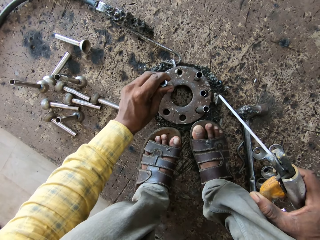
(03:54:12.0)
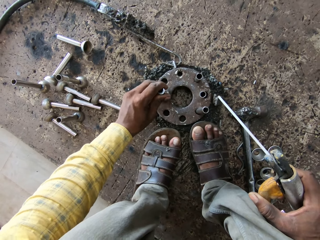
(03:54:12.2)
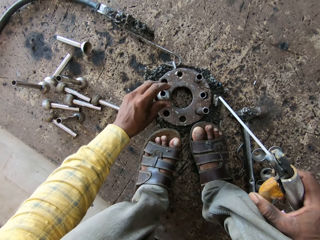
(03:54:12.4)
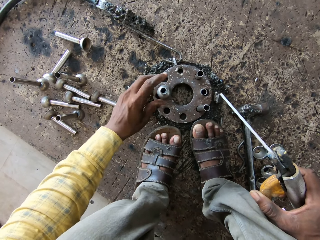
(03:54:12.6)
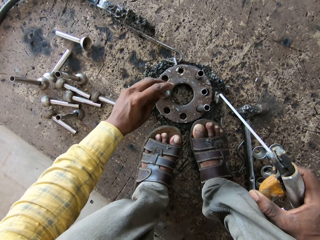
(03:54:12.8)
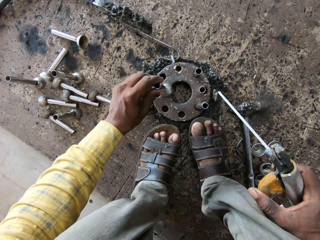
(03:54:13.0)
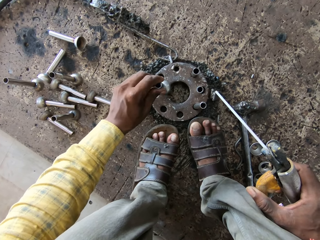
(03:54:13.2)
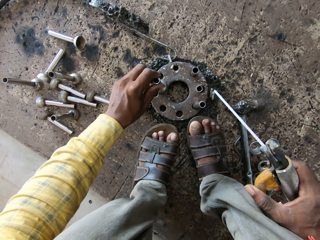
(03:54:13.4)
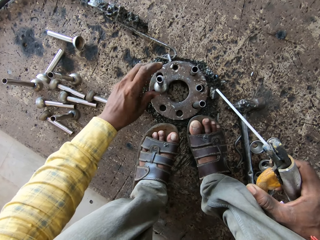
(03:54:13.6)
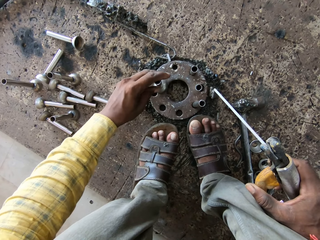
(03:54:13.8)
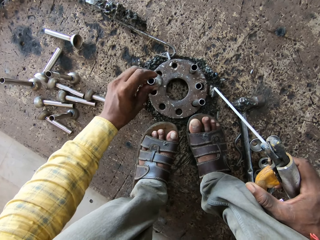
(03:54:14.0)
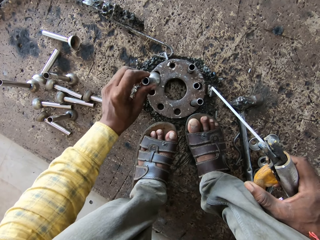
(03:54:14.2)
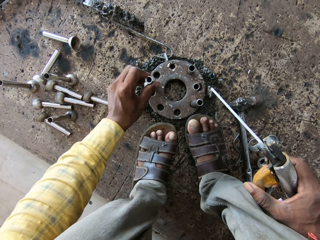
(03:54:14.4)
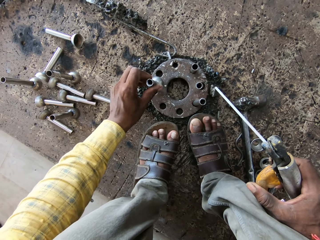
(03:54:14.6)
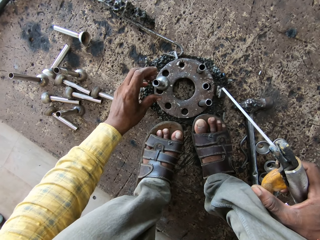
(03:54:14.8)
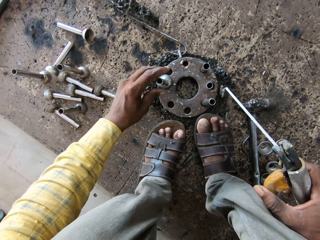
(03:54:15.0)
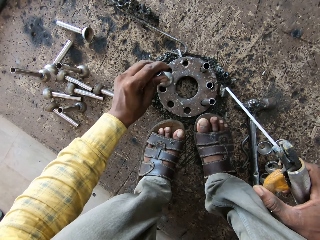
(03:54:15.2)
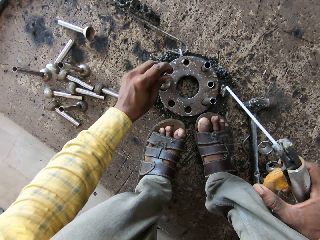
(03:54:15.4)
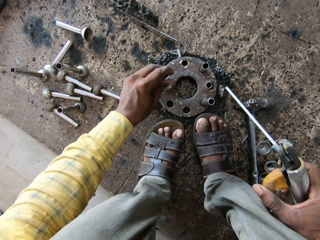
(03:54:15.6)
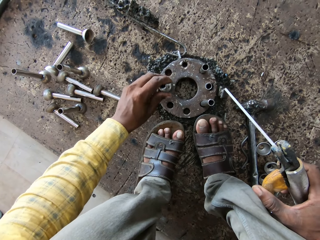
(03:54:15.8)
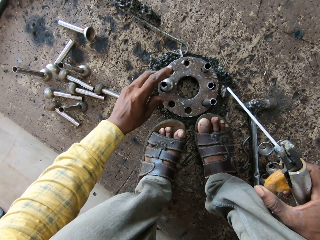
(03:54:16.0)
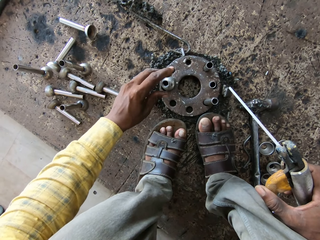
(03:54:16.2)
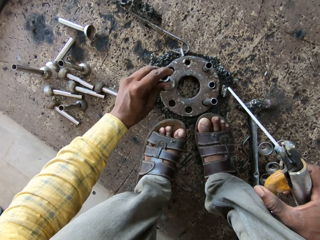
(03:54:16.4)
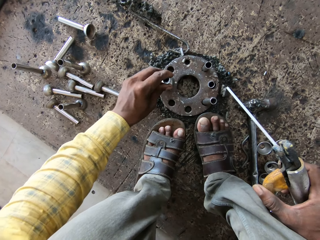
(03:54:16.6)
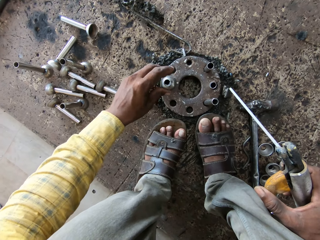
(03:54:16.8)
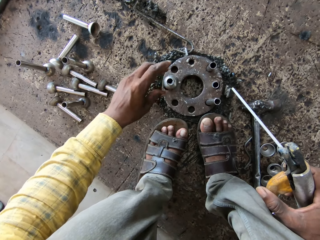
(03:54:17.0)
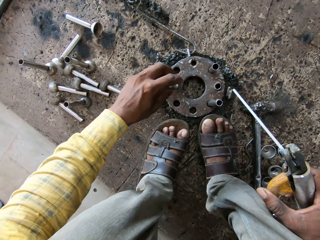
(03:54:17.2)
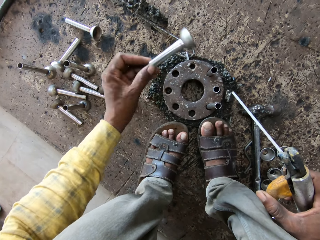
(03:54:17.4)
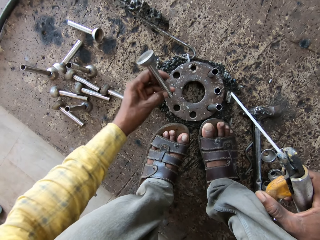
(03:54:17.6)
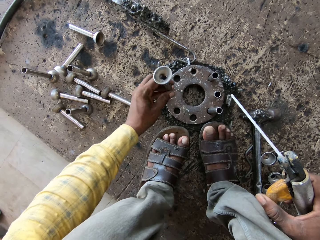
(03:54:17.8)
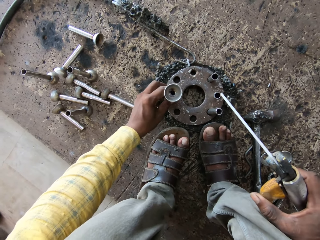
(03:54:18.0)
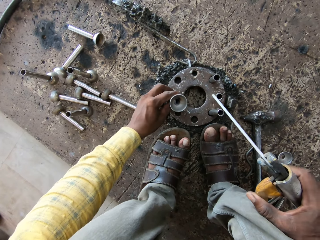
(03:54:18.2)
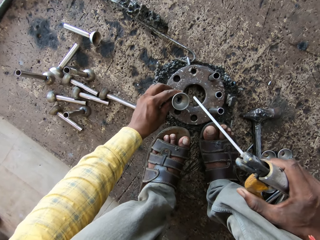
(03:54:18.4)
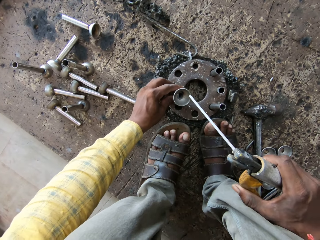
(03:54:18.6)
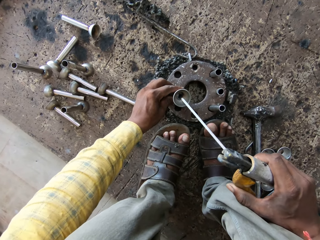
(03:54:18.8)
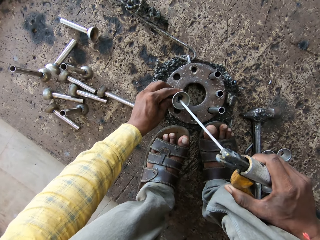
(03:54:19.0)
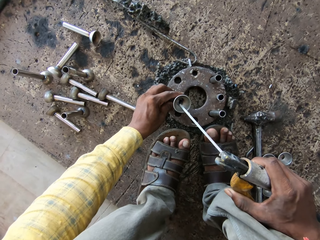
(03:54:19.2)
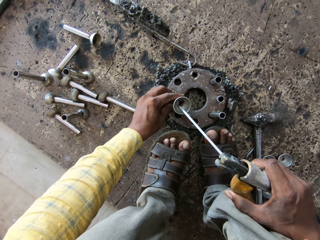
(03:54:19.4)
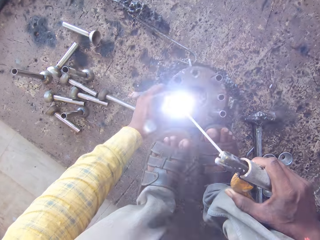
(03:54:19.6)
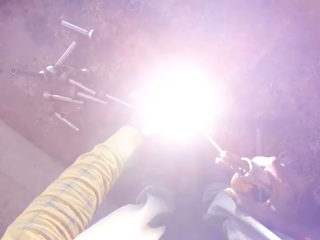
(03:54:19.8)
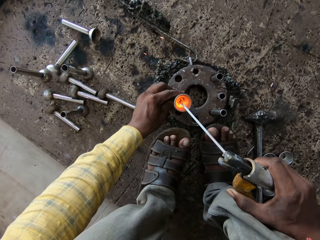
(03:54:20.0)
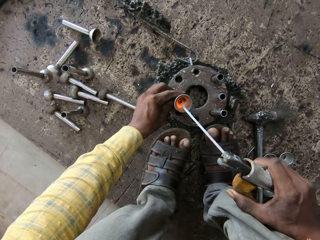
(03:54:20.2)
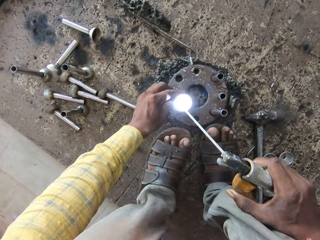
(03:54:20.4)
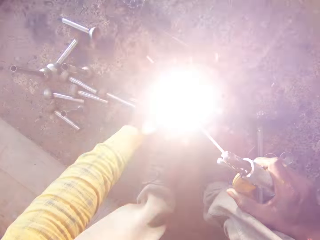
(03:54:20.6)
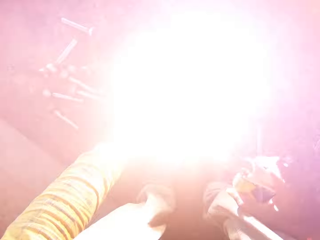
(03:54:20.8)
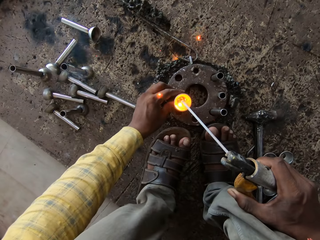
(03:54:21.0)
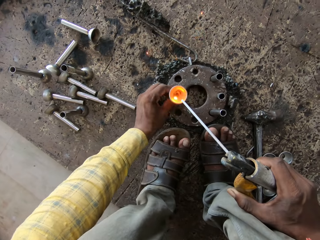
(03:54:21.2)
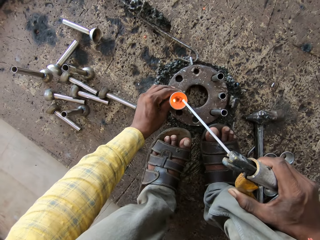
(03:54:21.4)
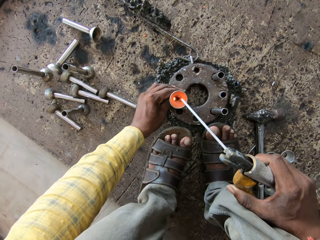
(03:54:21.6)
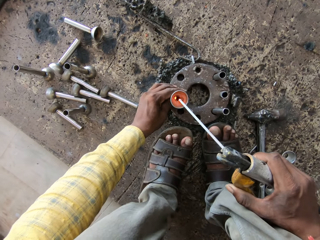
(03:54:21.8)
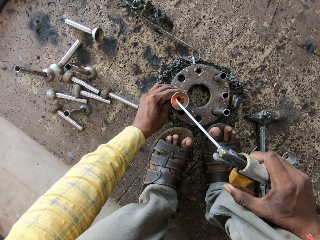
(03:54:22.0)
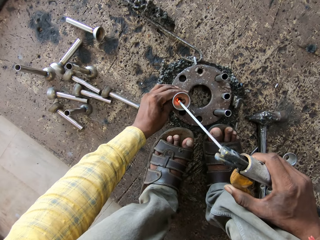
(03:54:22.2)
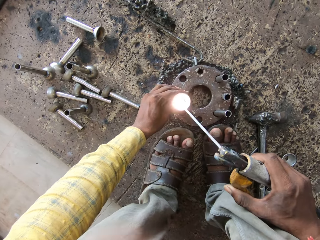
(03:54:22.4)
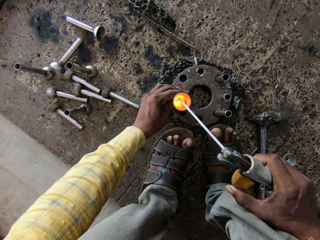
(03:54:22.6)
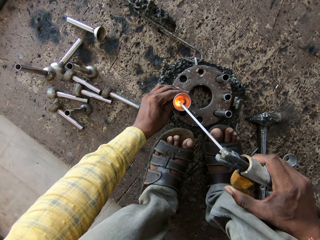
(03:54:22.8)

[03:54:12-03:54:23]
The camera wearer hits the long circular shaped metal rod on the small bowl shaped metal on something repeatedly. They drop a stamped flange weld nut. They pick up the stamped flange weld nut. They hit the stamped flange weld nut on a metal. They drop the stamped flange weld nut. They pick up the stamped flange weld nut. They hit the stamped flange weld nut on the metal. They drop the stamped flange weld nut. They pick up the stamped flange weld nut. They turn the stamped flange weld nut. They put down the stamped flange weld nut. They burn the stamped flange weld nut. They stop burning the stamped flange weld nut. They burn the stamped flange weld nut. They stop burning the stamped flange weld nut. They burn the stamped flange weld nut.

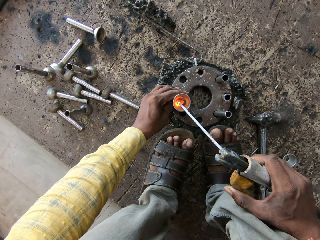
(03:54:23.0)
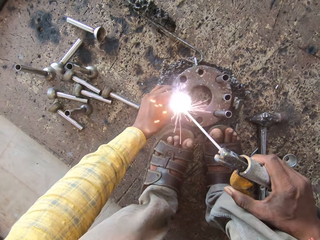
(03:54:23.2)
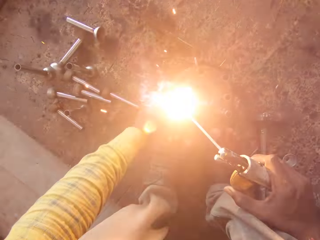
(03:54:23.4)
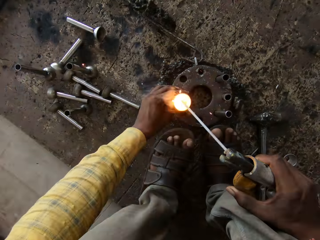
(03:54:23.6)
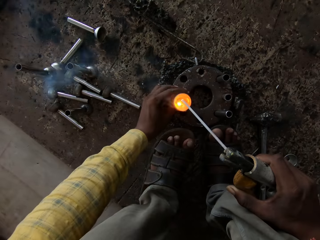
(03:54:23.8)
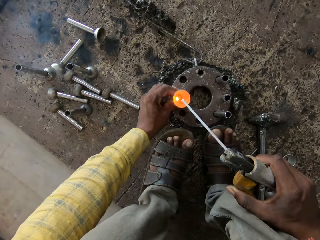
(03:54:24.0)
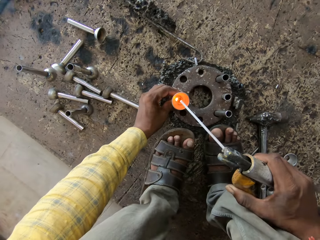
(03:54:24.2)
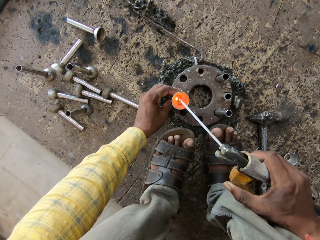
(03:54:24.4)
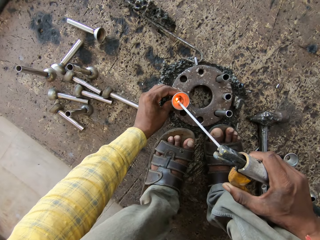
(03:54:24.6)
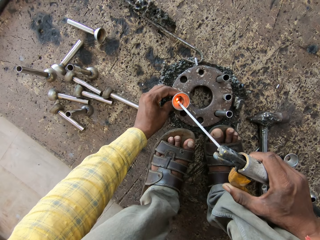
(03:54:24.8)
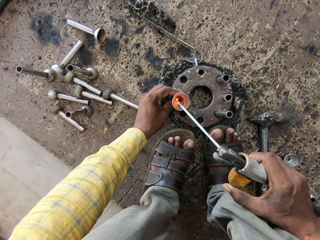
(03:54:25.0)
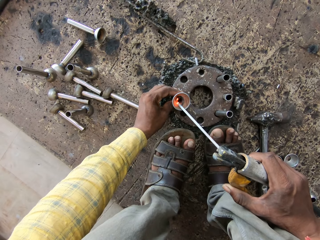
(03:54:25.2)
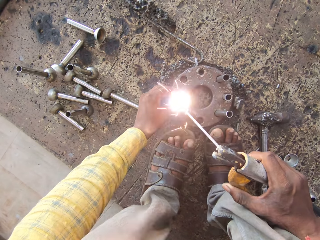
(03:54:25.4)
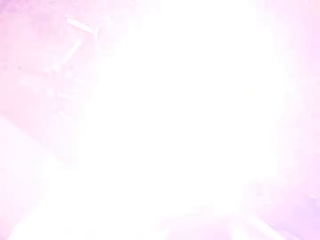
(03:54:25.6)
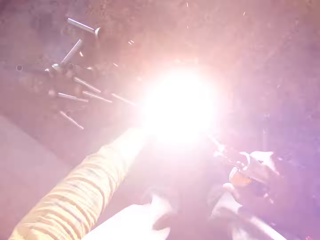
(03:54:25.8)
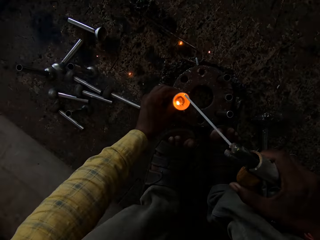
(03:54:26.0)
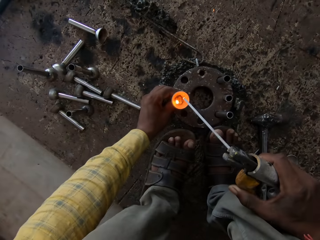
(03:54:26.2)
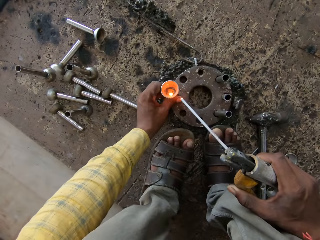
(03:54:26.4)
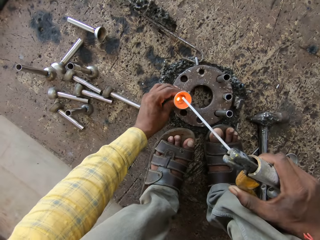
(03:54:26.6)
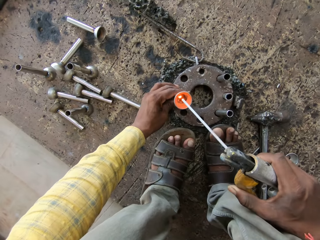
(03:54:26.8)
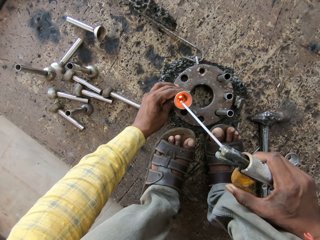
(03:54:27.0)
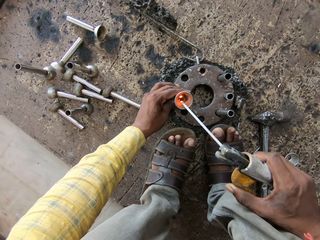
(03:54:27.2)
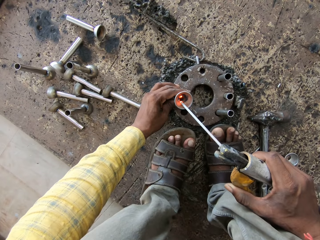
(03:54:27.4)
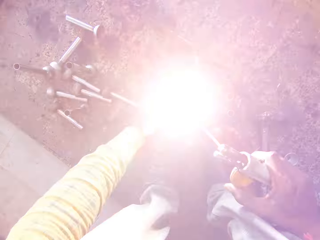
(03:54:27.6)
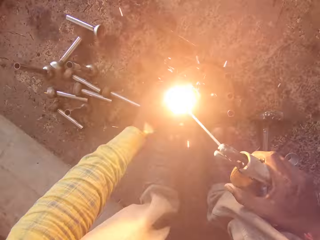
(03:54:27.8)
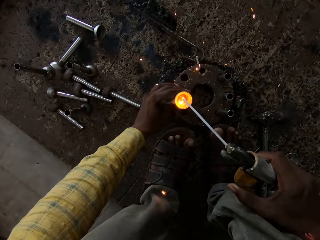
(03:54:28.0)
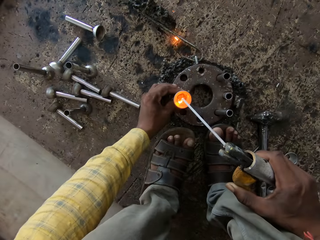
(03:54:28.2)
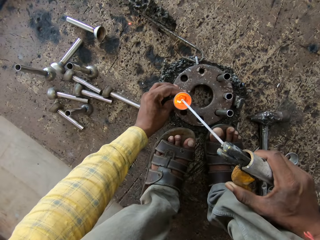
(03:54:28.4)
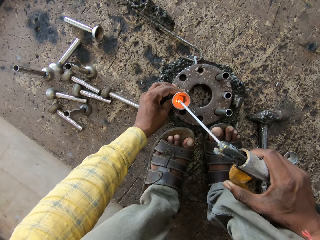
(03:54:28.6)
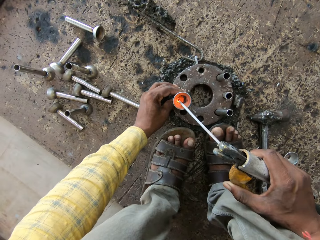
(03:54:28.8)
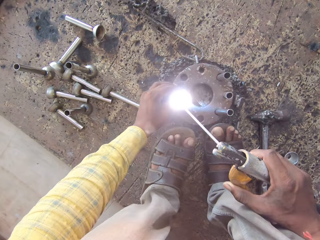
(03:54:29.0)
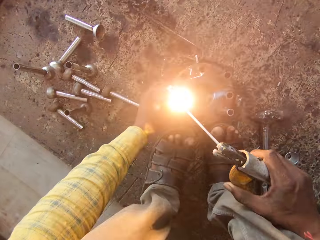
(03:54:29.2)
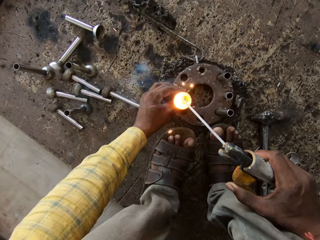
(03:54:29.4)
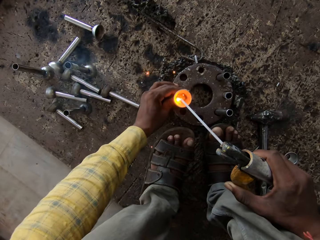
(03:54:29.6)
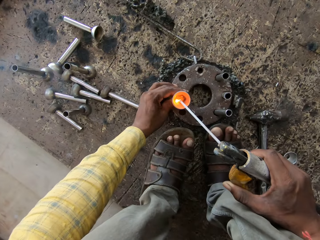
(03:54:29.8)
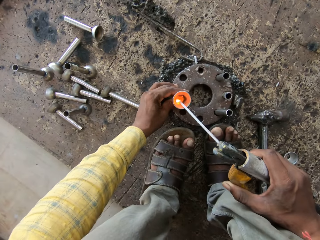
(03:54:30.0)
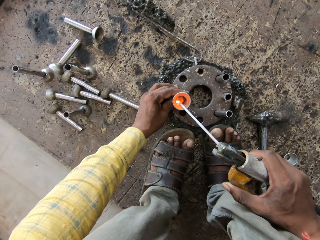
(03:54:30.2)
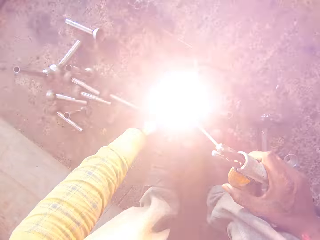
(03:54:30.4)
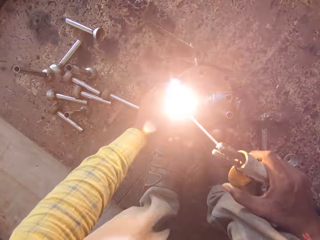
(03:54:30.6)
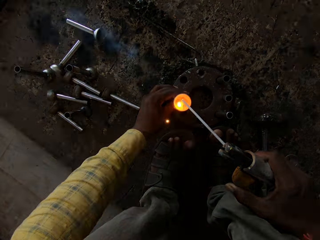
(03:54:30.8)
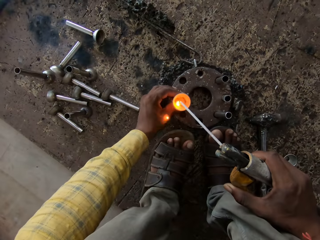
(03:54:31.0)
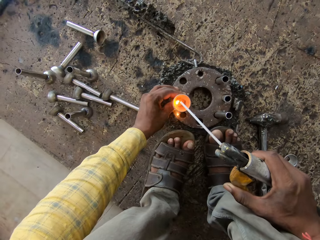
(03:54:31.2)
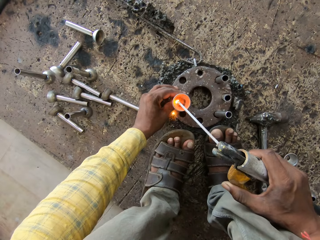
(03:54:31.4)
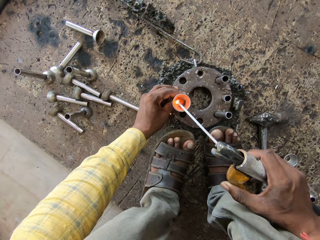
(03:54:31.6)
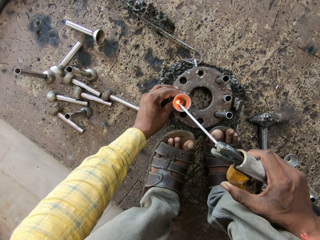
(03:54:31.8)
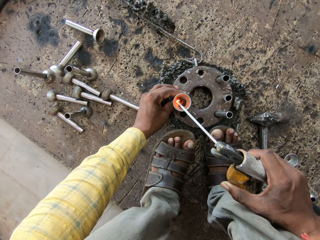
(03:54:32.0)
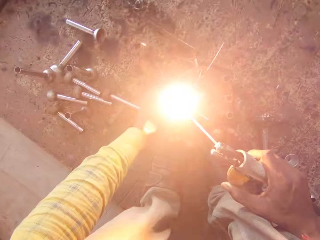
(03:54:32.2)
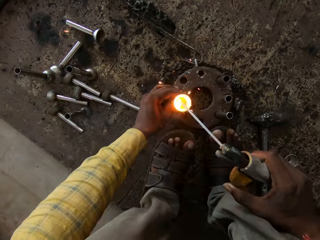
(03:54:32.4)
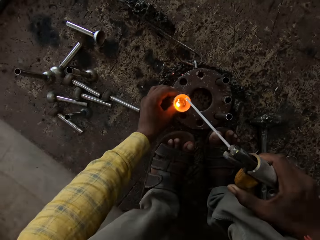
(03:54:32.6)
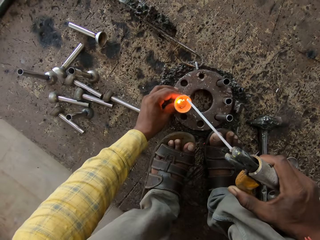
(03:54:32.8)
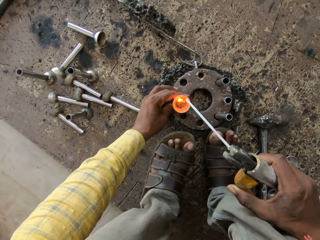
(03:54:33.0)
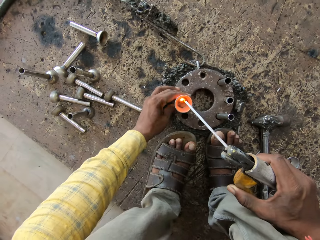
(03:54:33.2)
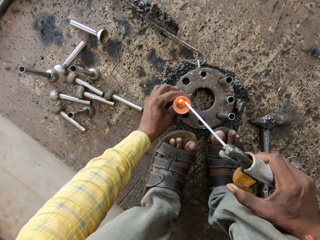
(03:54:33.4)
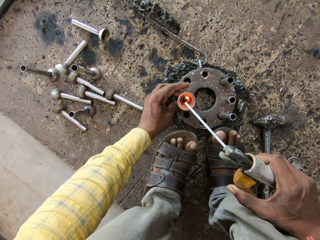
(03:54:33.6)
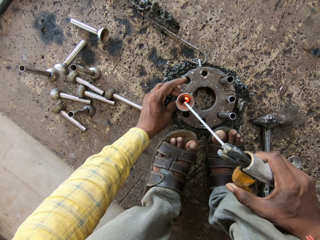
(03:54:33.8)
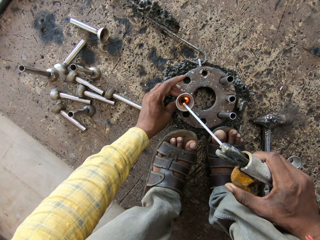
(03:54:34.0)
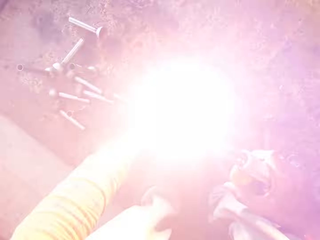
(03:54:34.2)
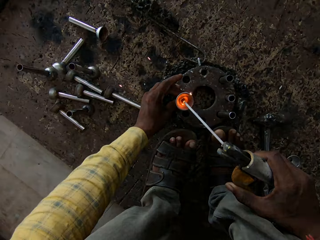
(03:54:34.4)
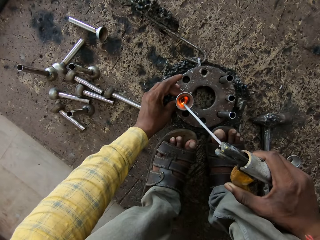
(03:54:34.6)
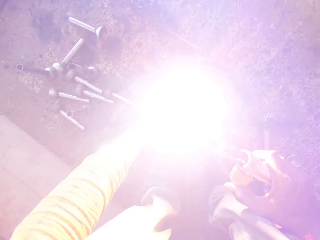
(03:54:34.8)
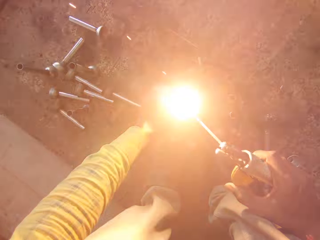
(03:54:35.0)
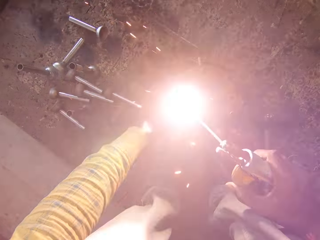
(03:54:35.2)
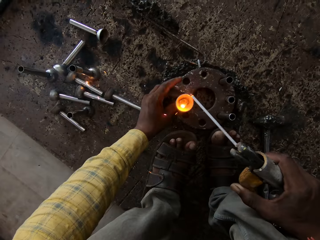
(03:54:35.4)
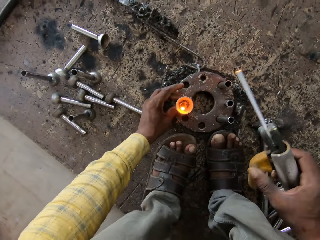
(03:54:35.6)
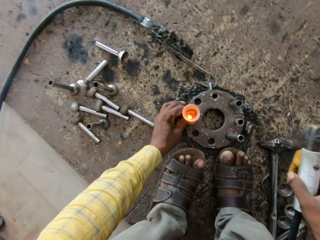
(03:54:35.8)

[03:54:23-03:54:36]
The camera wearer stops burning a stamped flange weld nut. They burn the stamped flange weld nut. They stop burning the stamped flange weld nut. They burn the stamped flange weld nut. They stop burning the stamped flange weld nut. They shake the stamped flange weld nut. They burn the stamped flange weld nut. They stop burning the stamped flange weld nut. They burn the stamped flange weld nut. They stop burning the stamped flange weld nut. They burn the stamped flange weld nut. They stop burning the stamped flange weld nut. They burn the stamped flange weld nut. They stop burning the stamped flange weld nut. They rotate the stamped flange weld nut. They burn the stamped flange weld nut. They stop burning the stamped flange weld nut. They burn the stamped flange weld nut. They stop burning the stamped flange weld nut.
